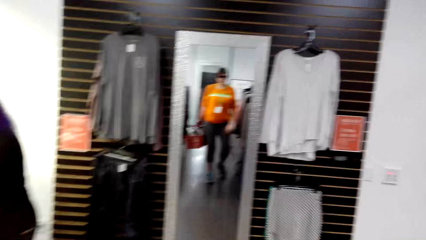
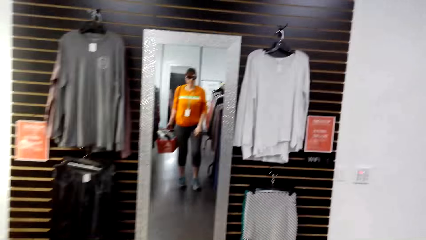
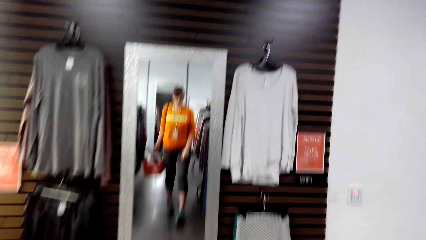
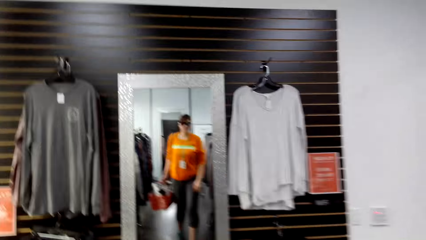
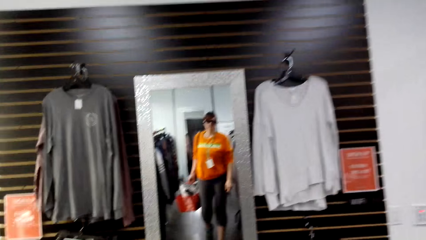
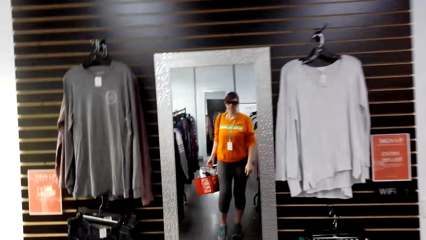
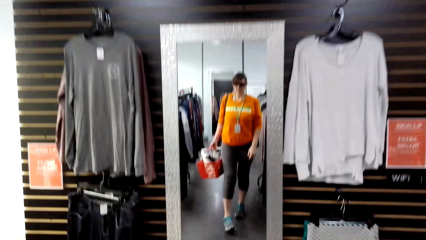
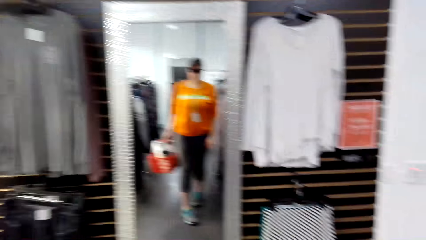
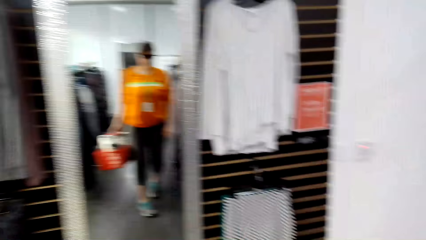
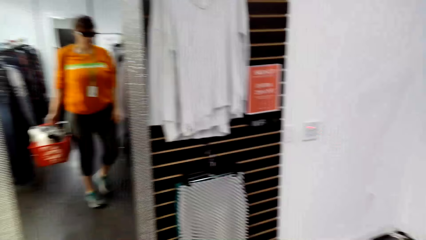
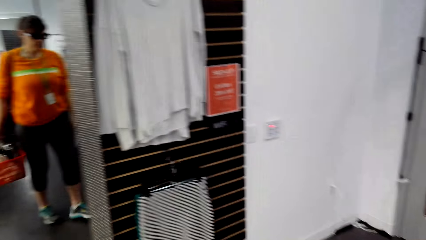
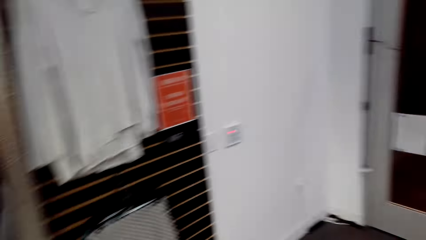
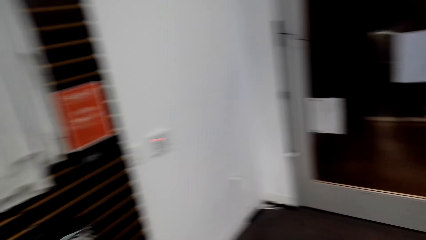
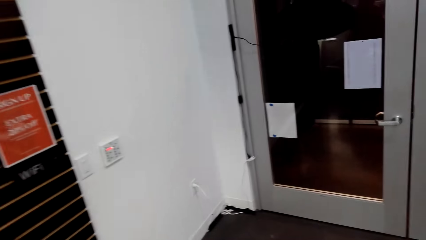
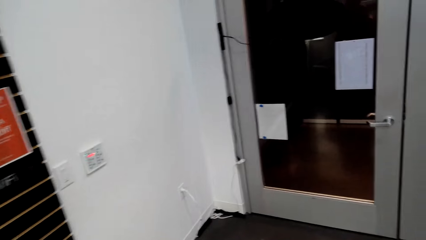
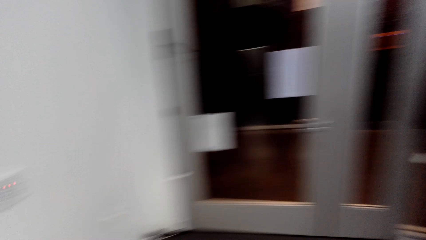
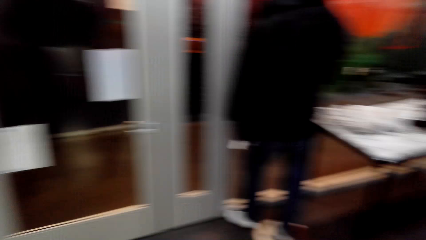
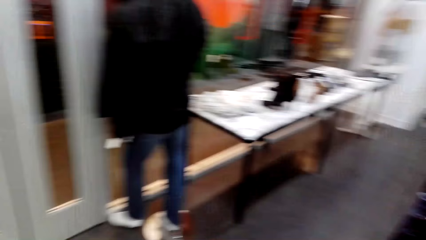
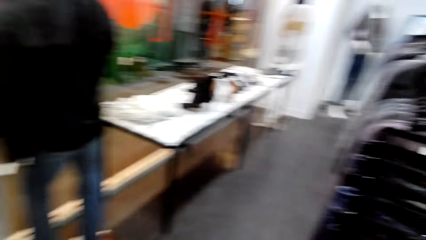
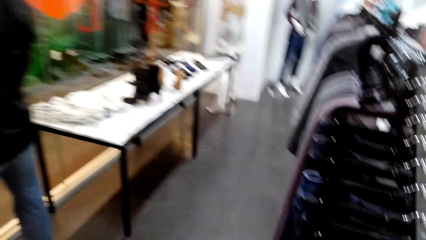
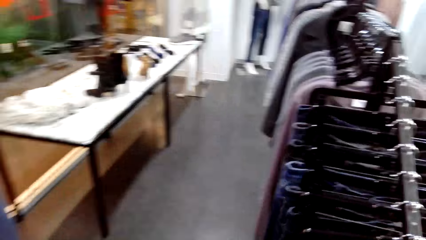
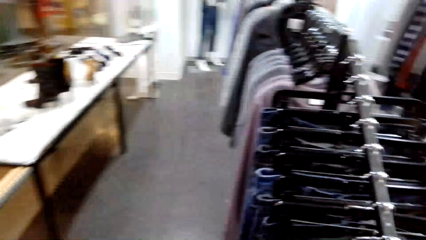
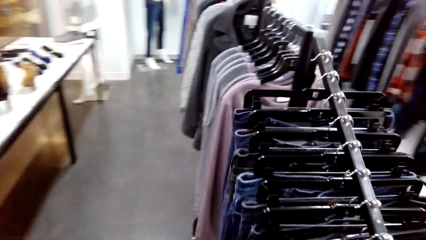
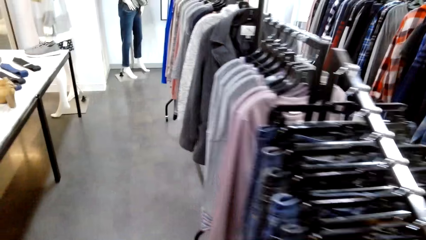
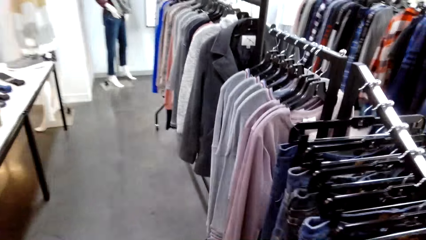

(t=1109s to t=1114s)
The camera wearer walks around the room.

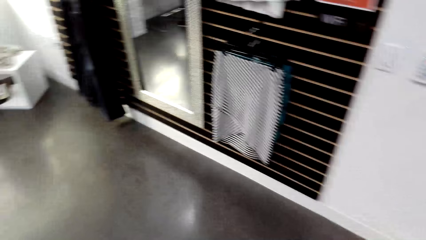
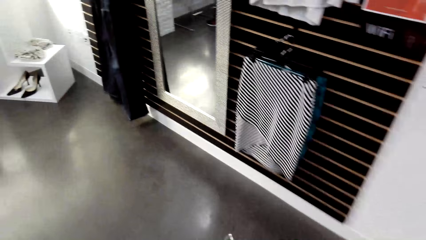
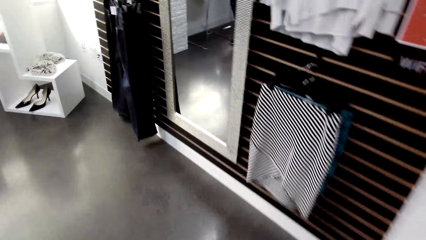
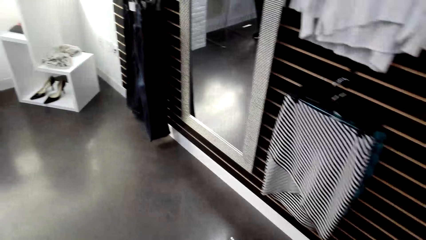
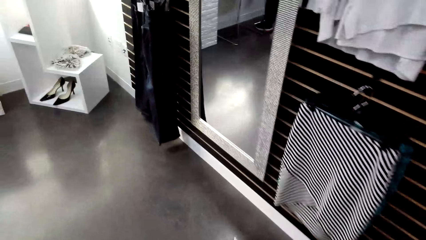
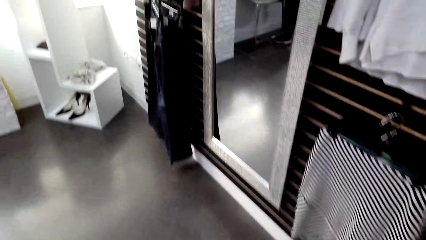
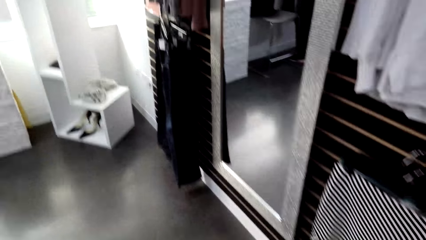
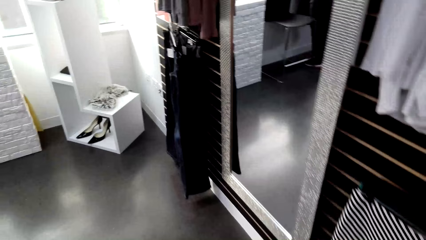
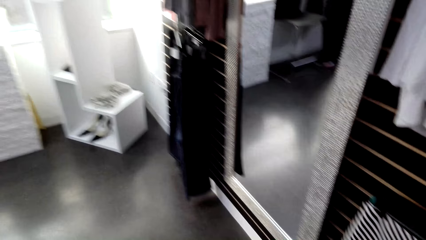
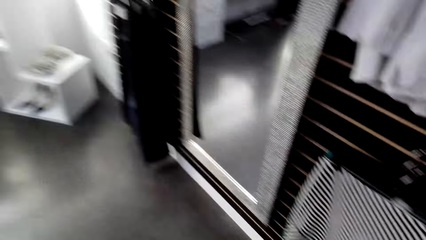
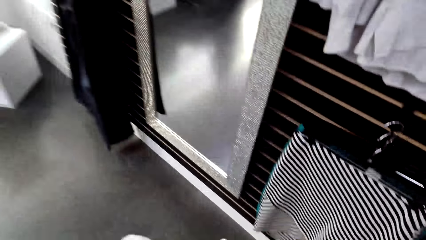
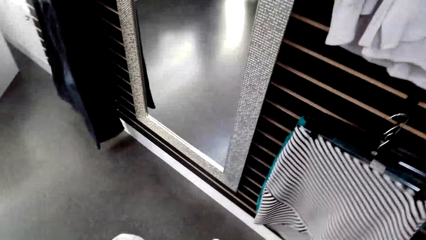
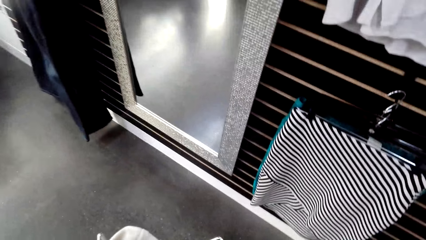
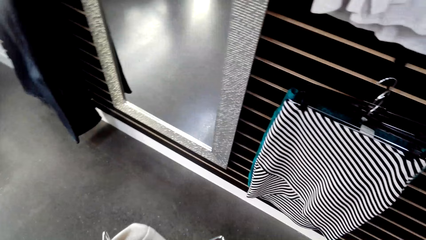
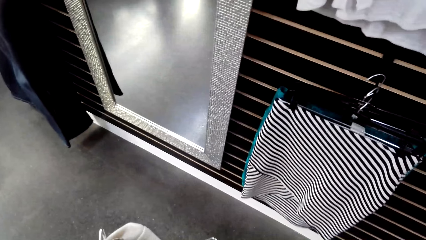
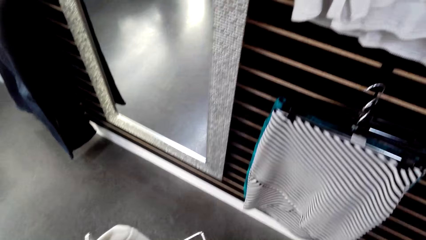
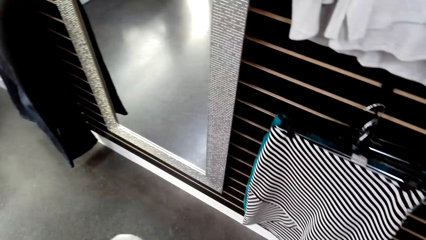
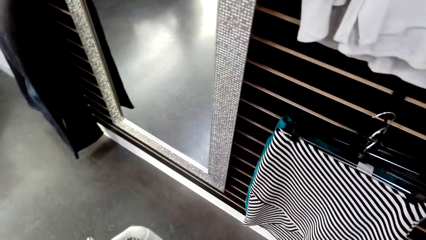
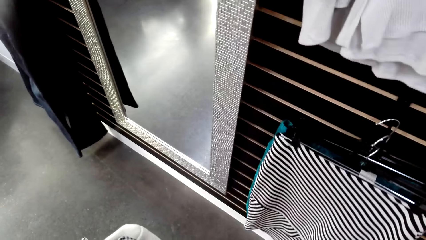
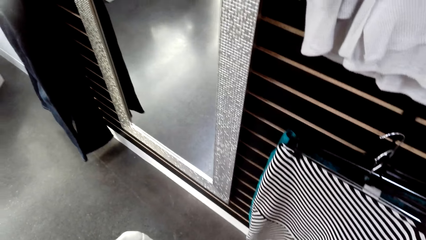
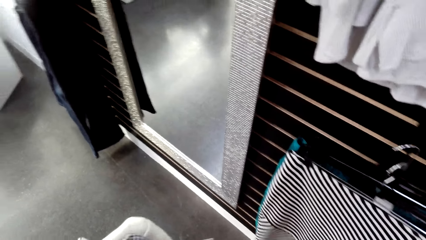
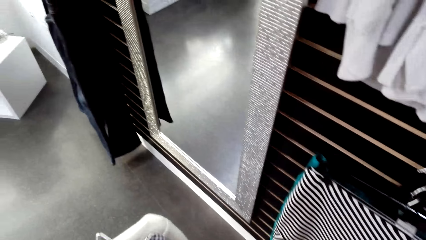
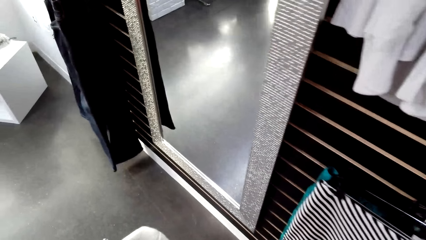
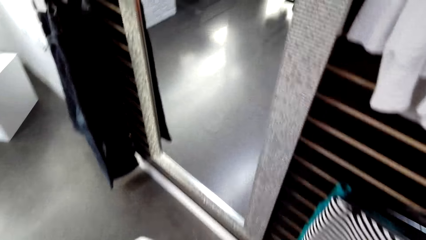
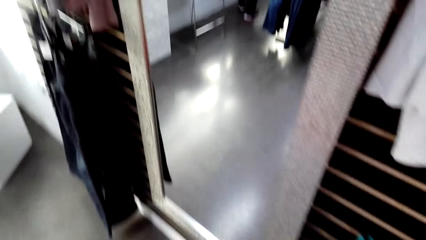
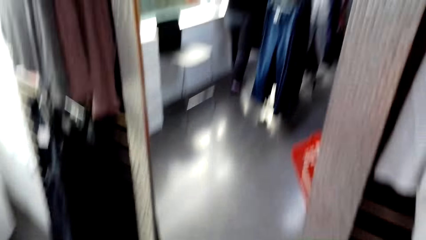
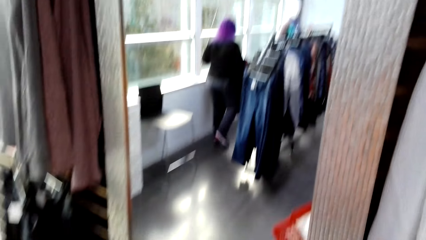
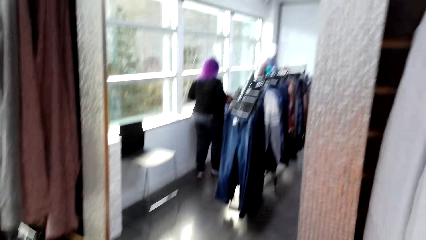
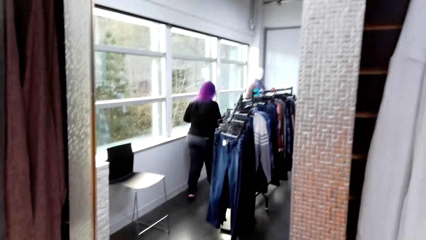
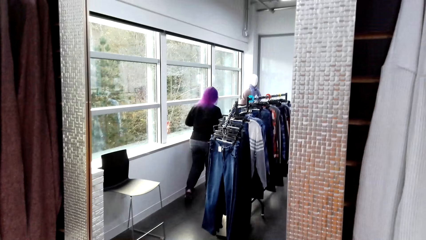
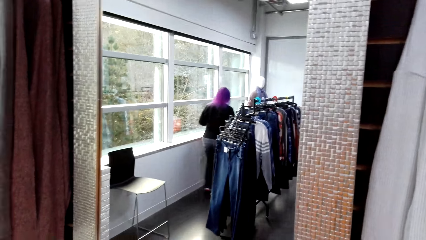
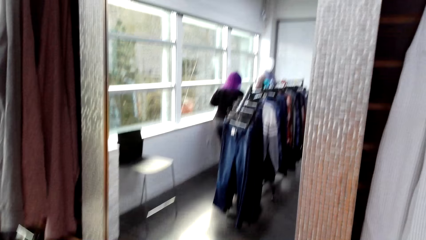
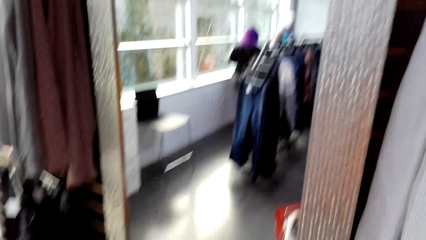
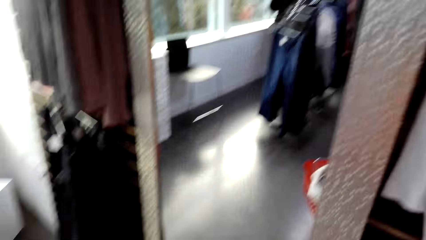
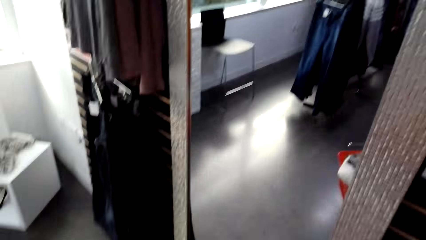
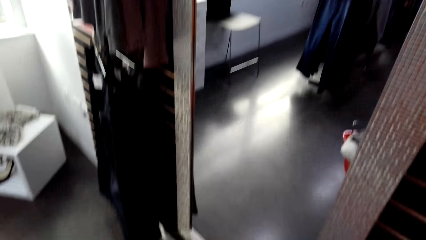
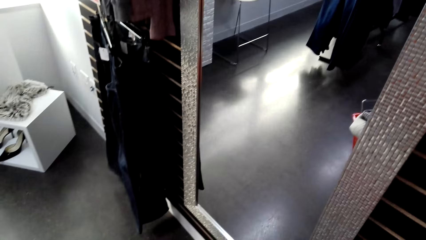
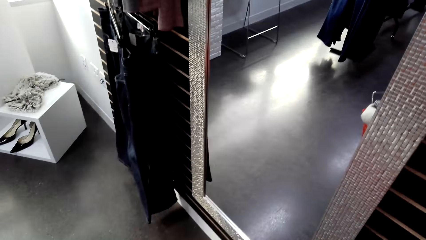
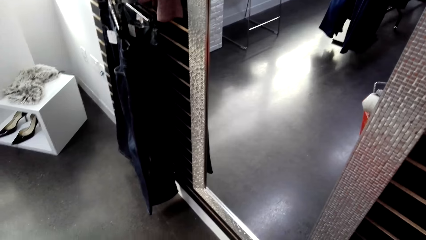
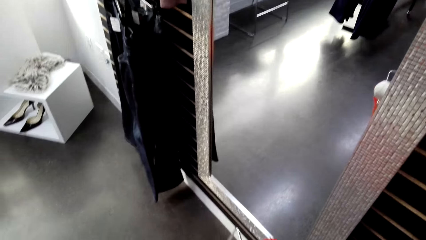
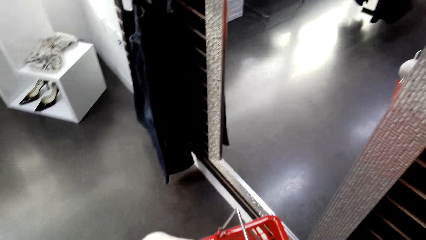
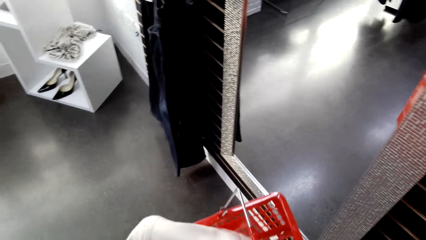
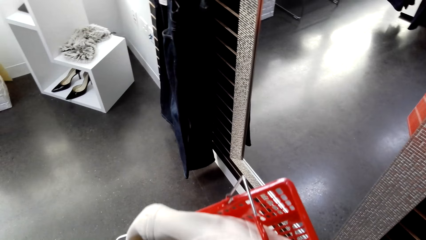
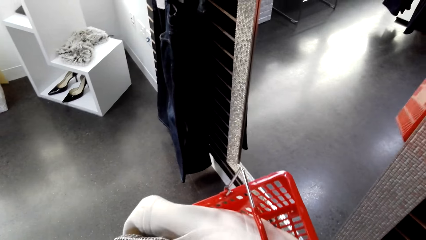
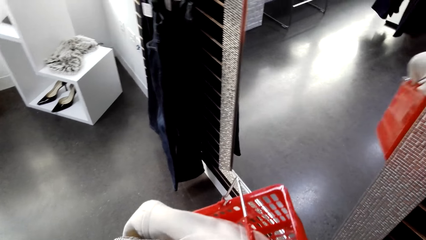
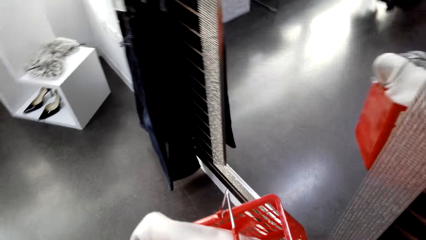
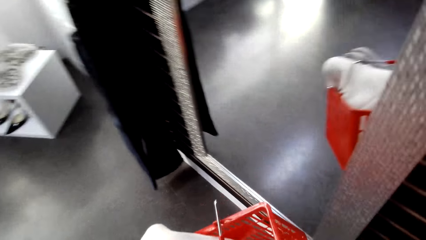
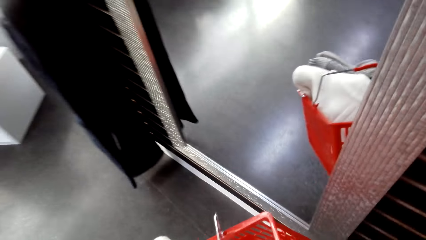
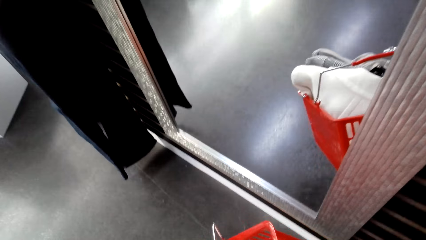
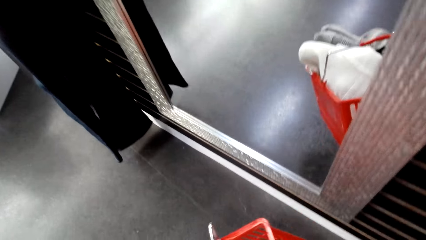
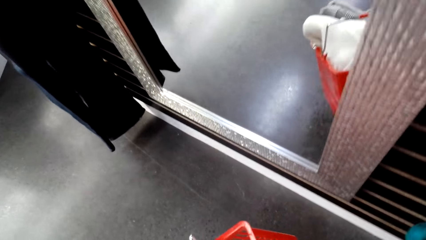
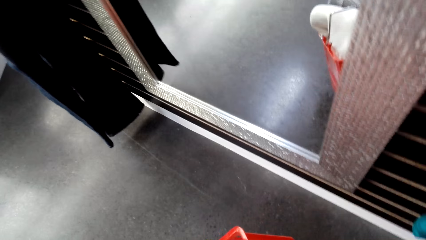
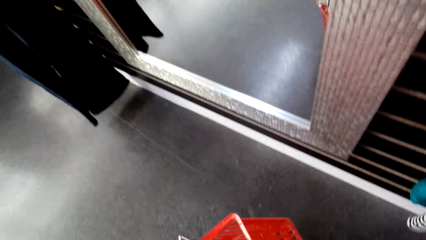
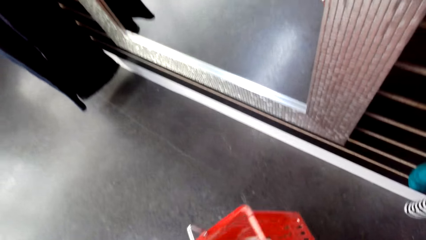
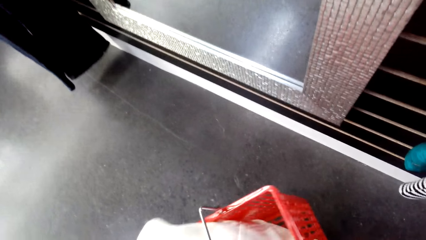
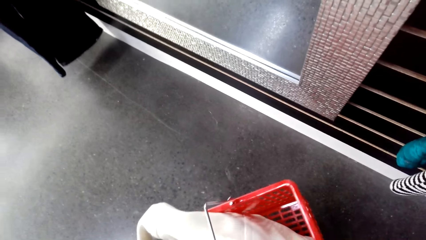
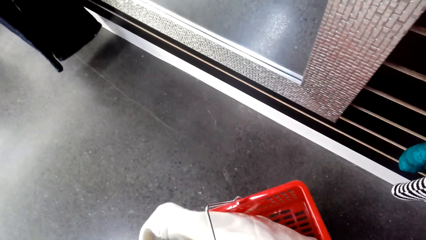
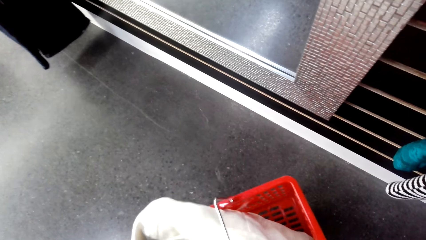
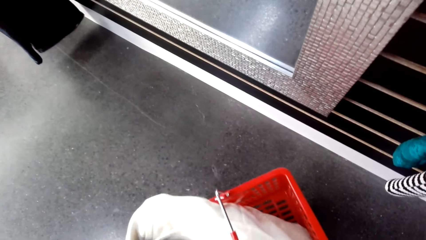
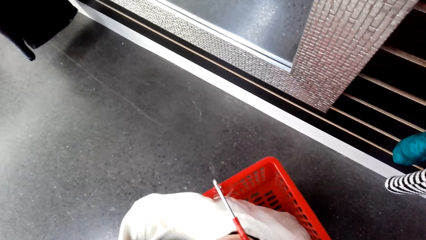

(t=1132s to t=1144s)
The camera wearer looks around. A man walks around the room.
